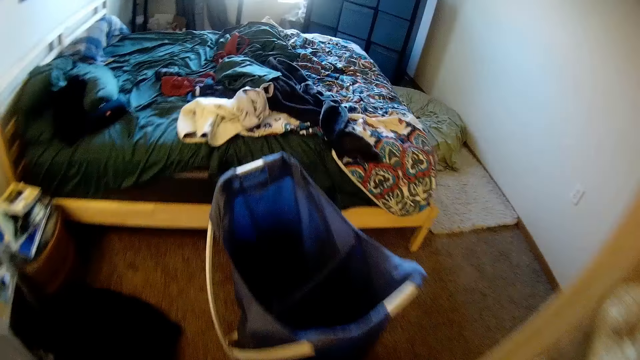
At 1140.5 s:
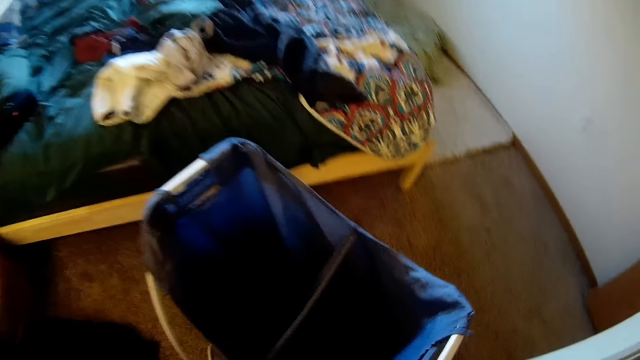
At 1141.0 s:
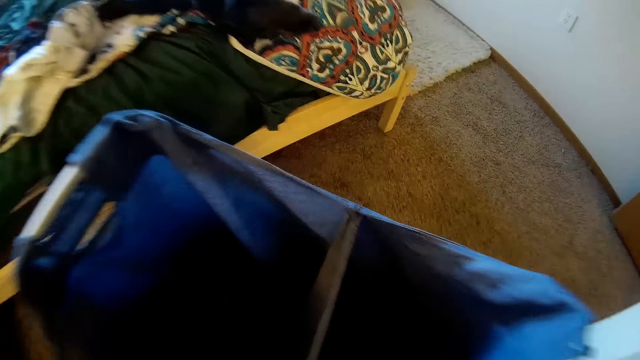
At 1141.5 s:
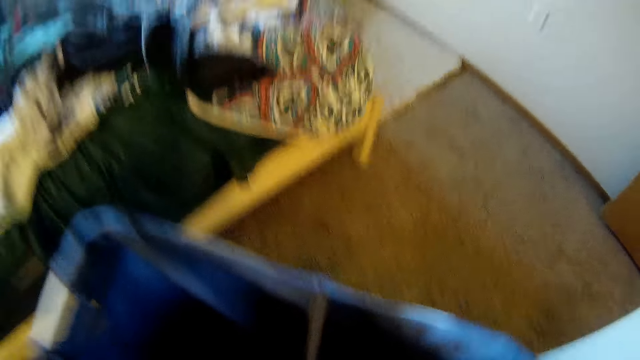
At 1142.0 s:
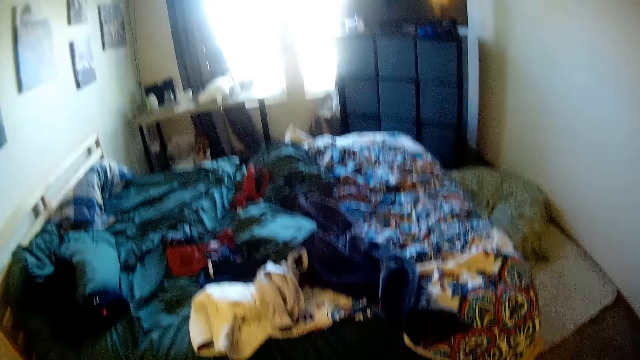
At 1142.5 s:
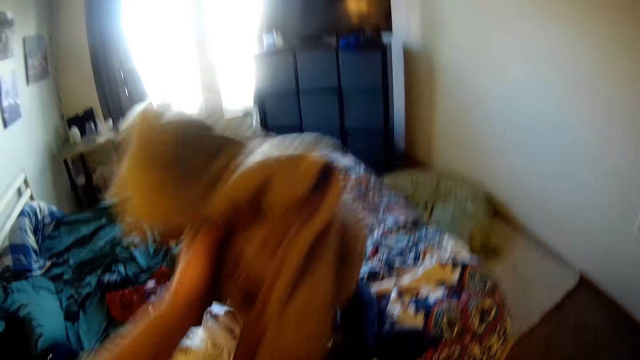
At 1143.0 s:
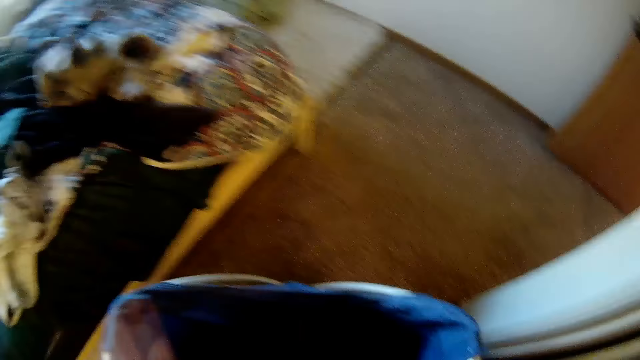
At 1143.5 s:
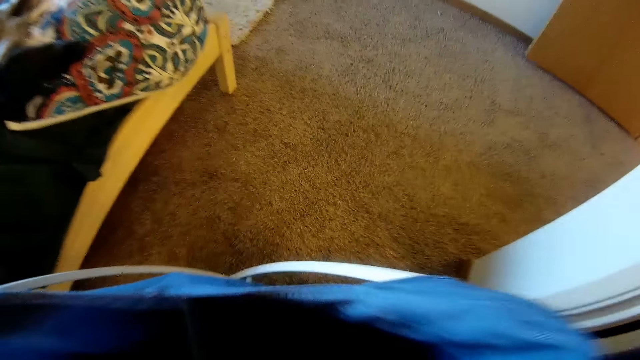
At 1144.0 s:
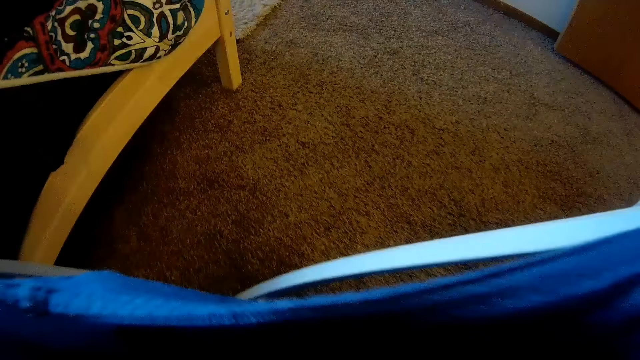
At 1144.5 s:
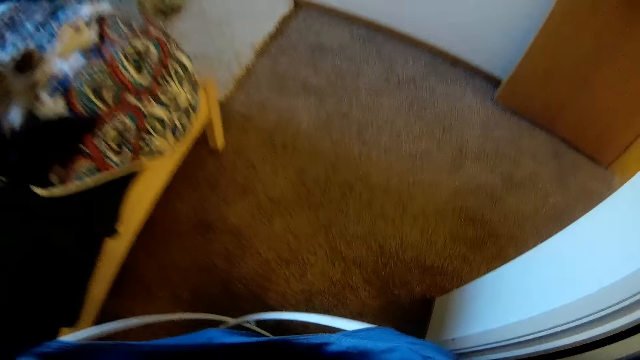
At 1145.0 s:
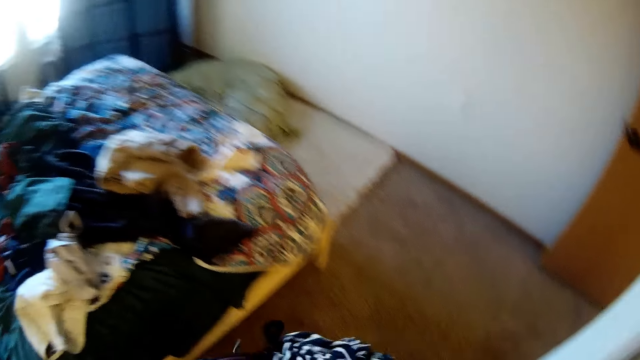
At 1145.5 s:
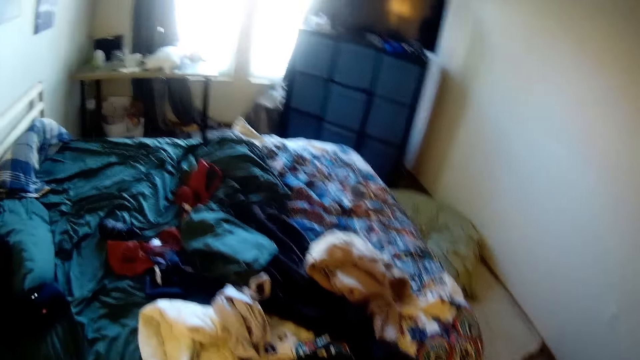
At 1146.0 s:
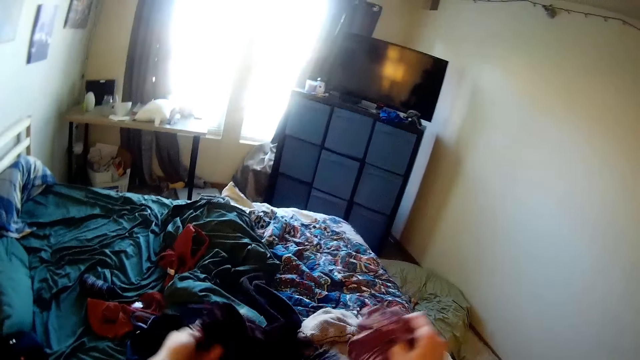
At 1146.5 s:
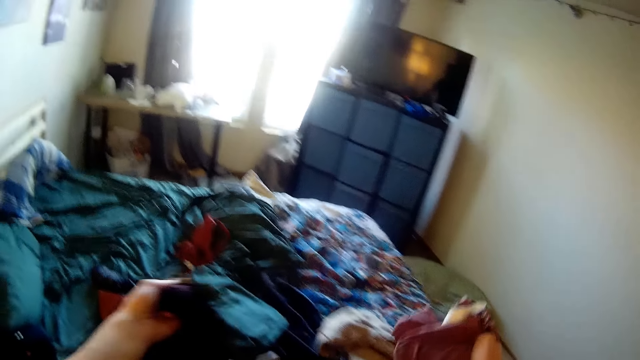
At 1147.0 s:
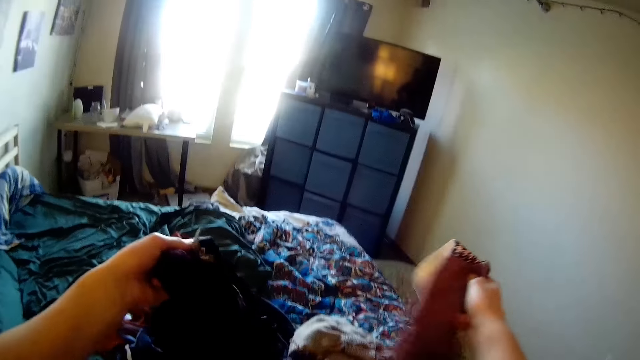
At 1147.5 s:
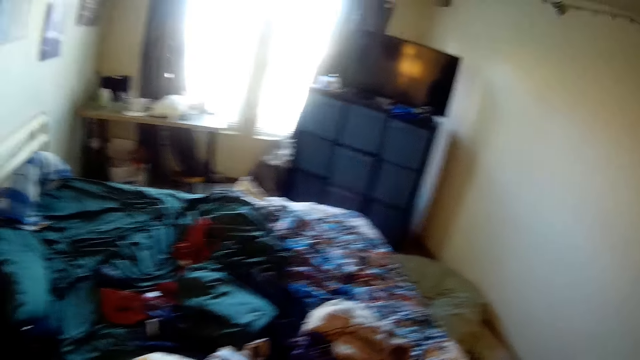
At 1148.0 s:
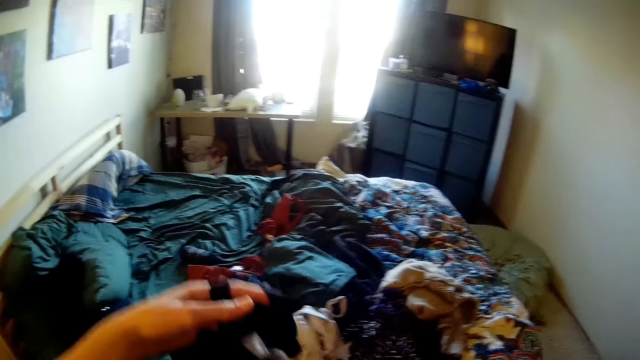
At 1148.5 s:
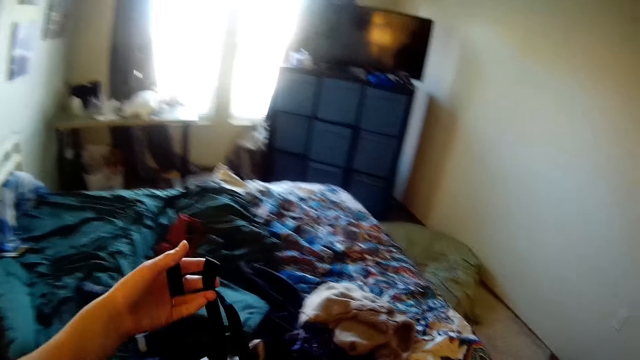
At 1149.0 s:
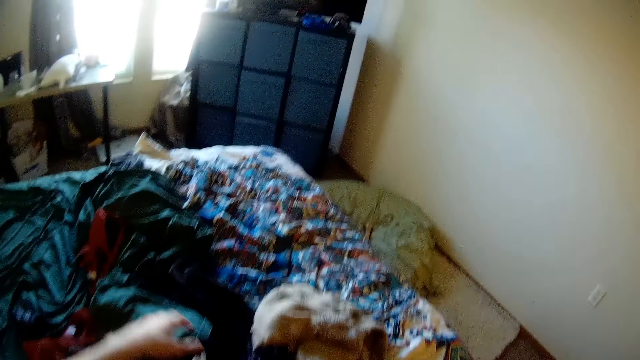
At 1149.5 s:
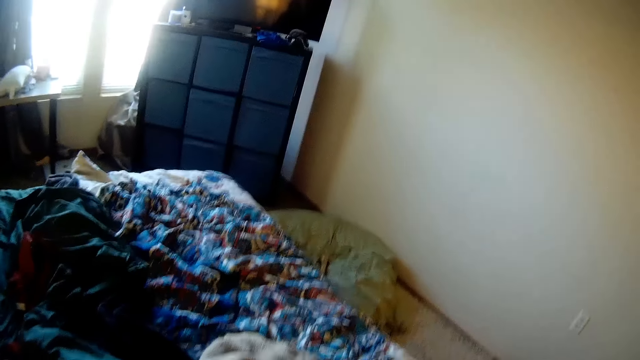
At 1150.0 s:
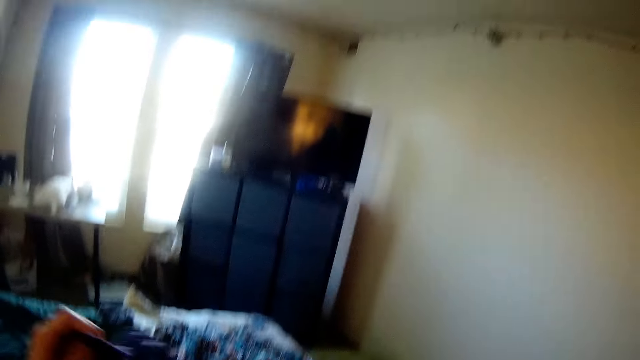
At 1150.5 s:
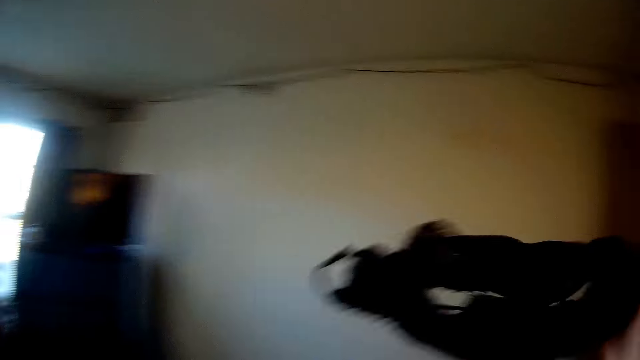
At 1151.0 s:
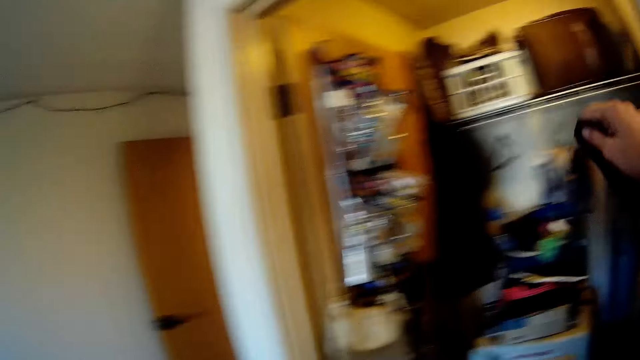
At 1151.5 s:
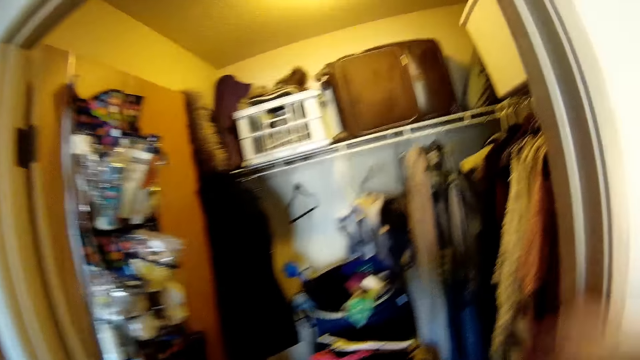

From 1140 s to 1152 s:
The camera wearer puts the hanger on the shelf. They drop the cloth on the bed. They put the cloth on the bed. They remove the clothes from the bag. They pick up a cloth. They put the cloths on the bed.

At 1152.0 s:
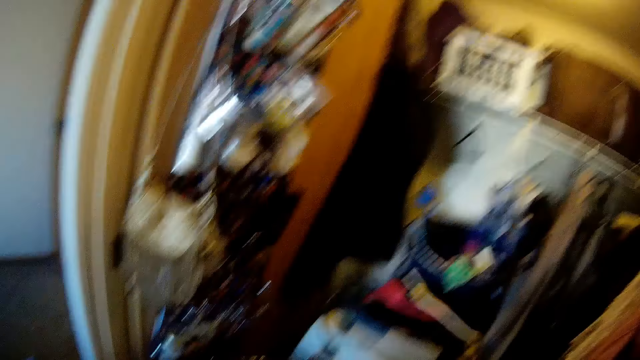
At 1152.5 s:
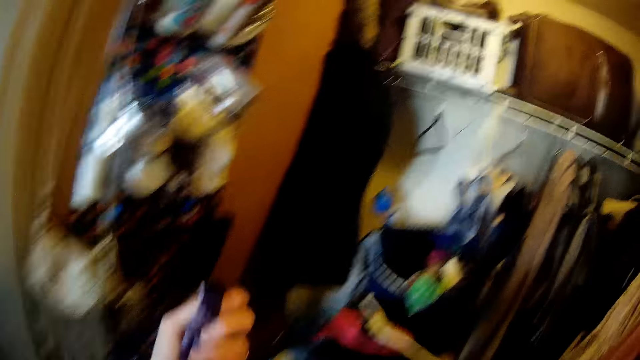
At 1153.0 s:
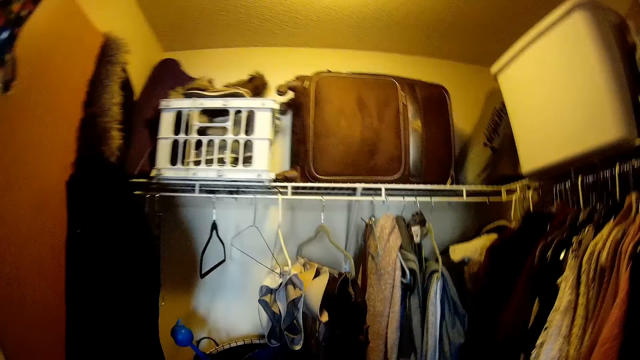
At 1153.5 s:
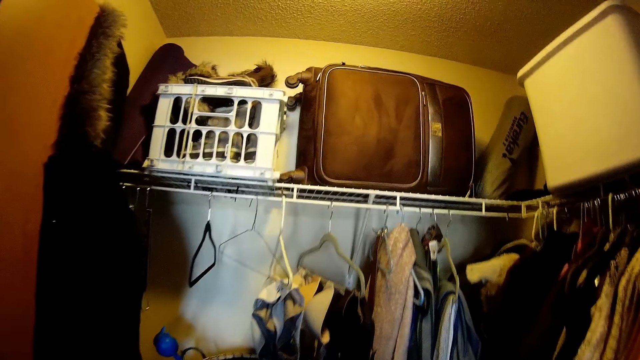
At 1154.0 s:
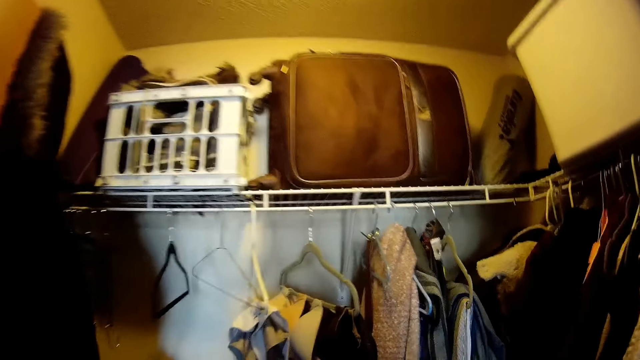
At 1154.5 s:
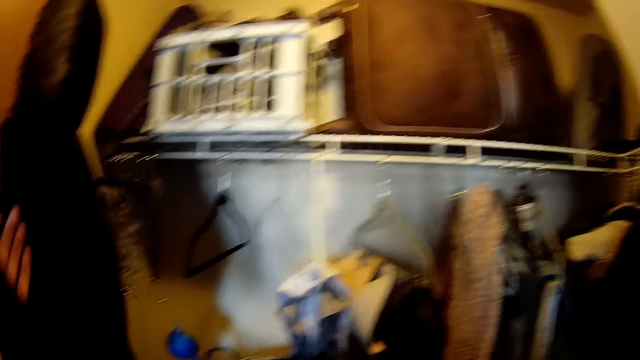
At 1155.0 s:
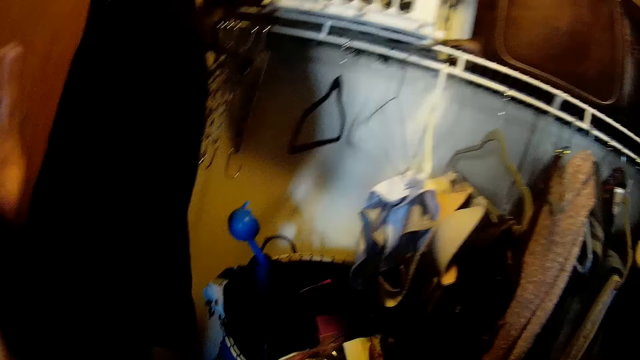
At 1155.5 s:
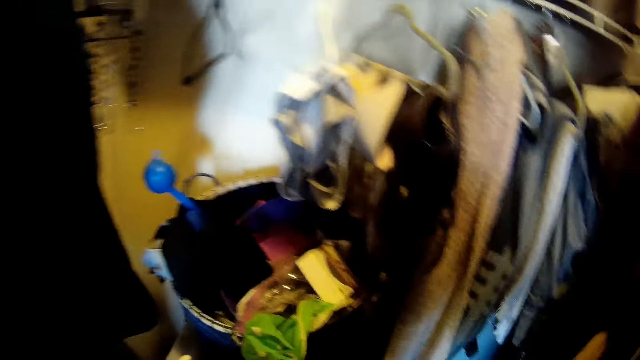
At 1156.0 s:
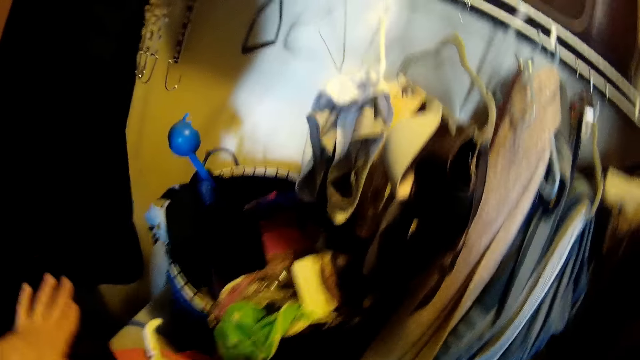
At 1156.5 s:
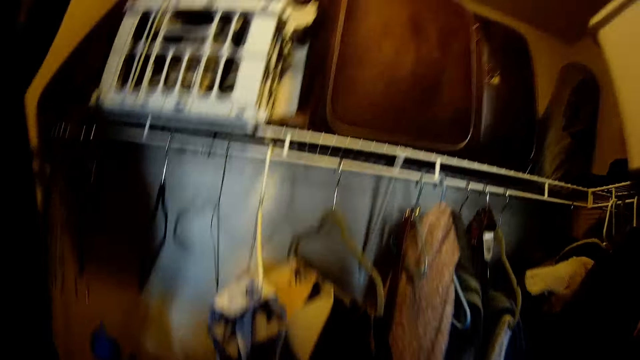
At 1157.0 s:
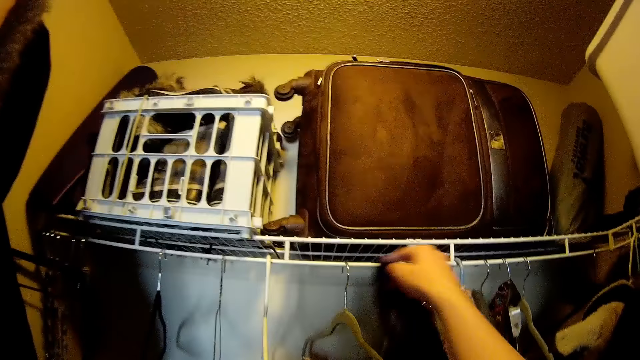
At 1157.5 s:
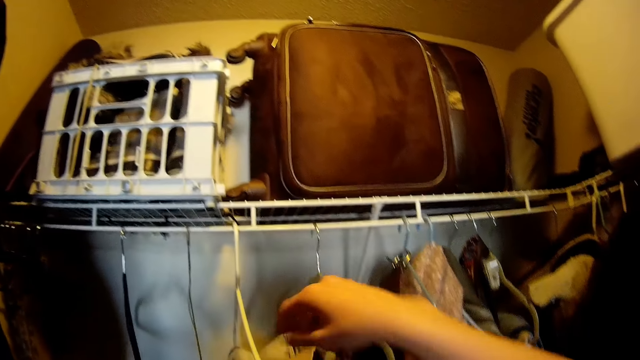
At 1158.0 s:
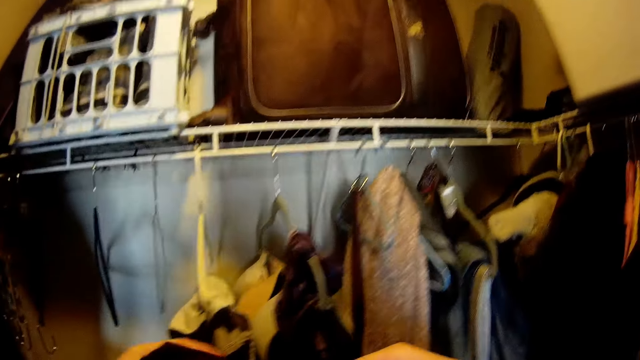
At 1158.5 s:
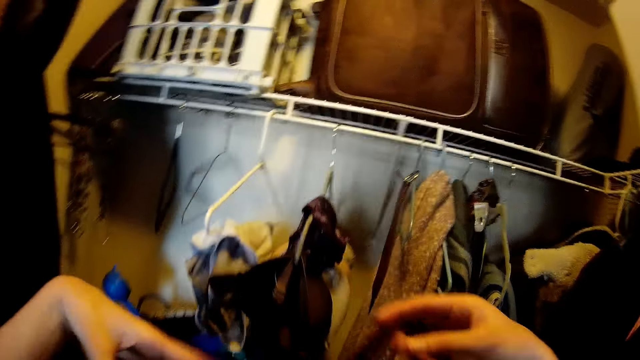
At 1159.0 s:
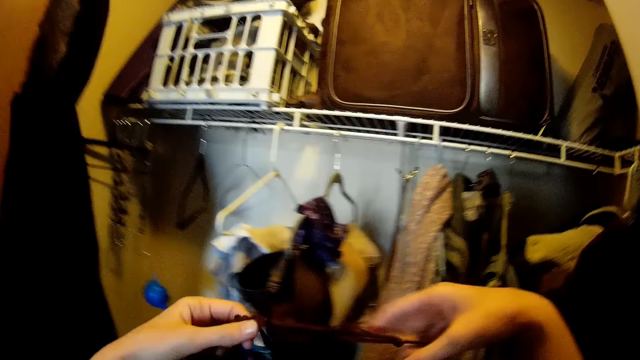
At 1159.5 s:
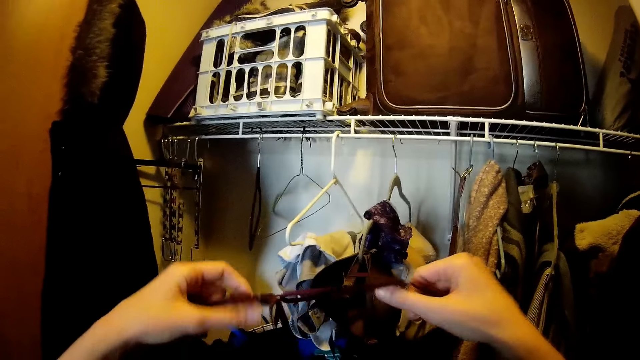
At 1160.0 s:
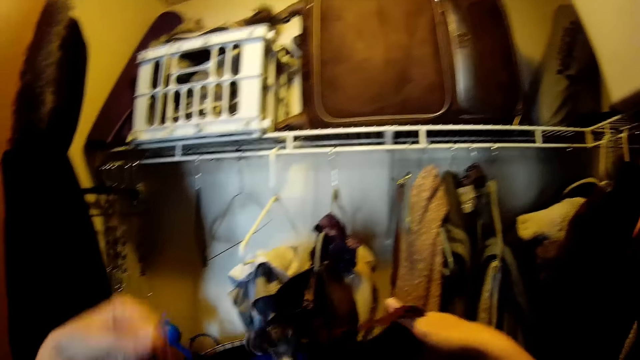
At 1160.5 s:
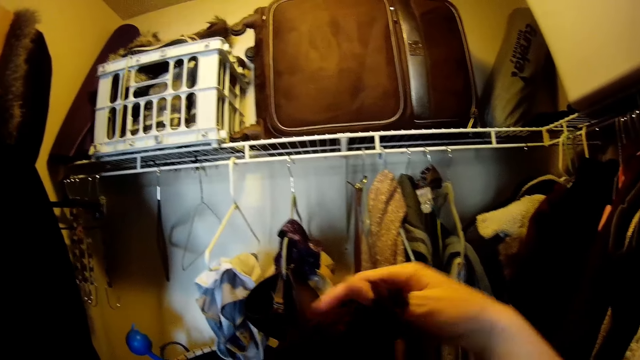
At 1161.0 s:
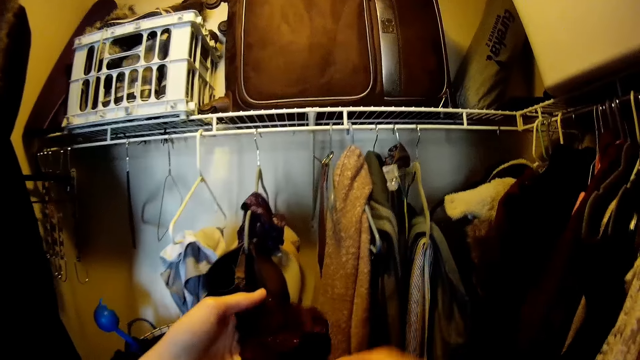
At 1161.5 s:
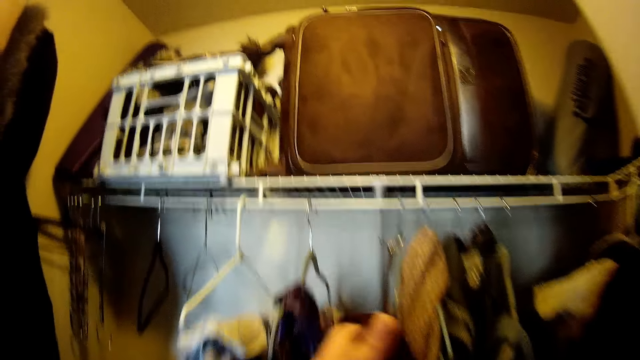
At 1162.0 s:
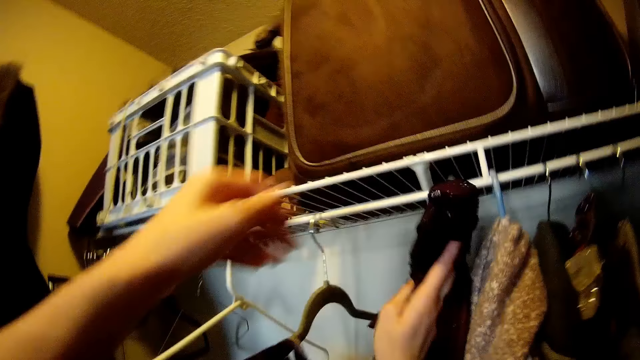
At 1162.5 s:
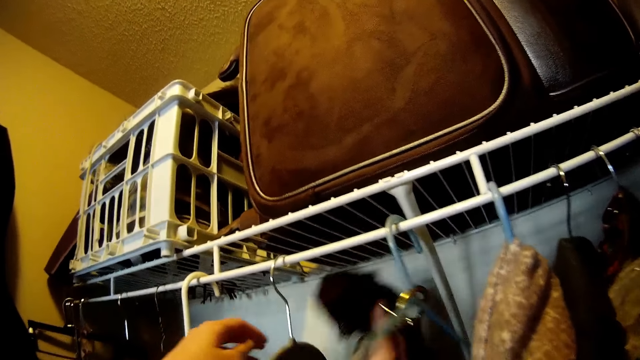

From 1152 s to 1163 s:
The camera wearer hangs the cloths on the hanger. They inspect the cloth.
